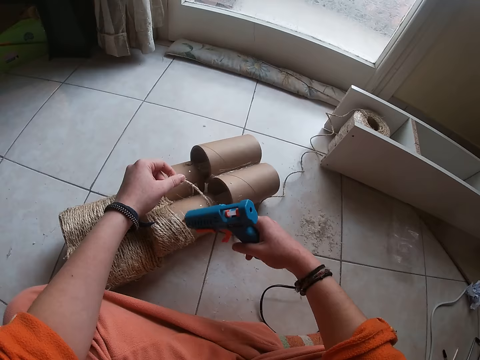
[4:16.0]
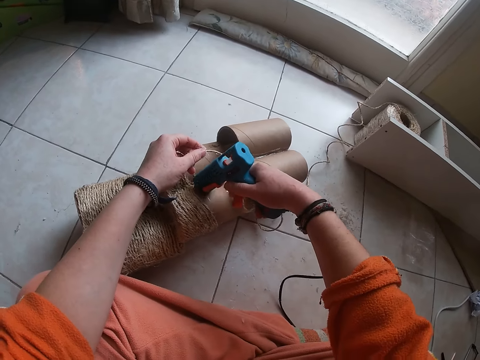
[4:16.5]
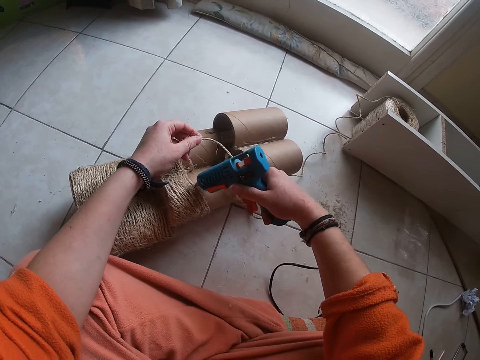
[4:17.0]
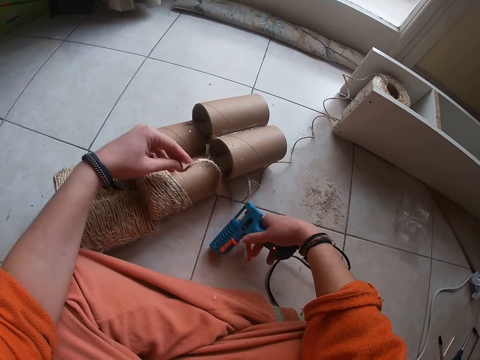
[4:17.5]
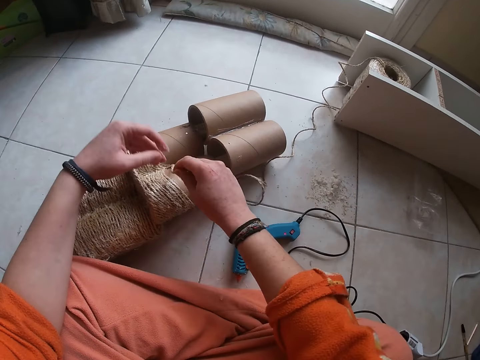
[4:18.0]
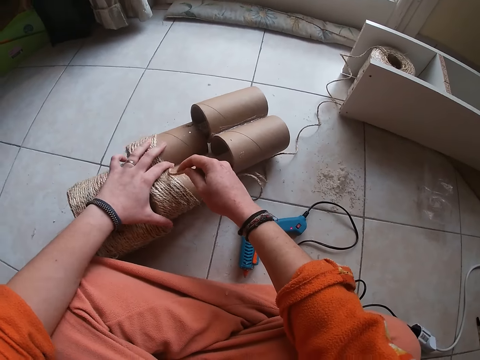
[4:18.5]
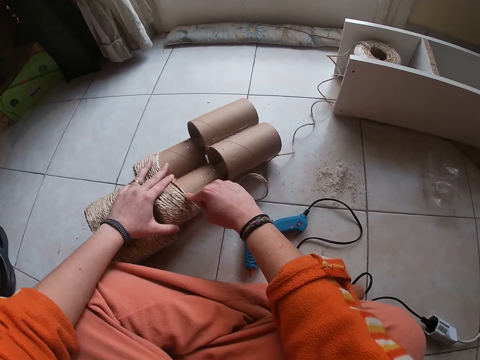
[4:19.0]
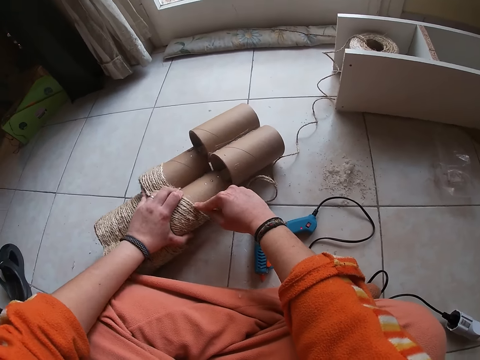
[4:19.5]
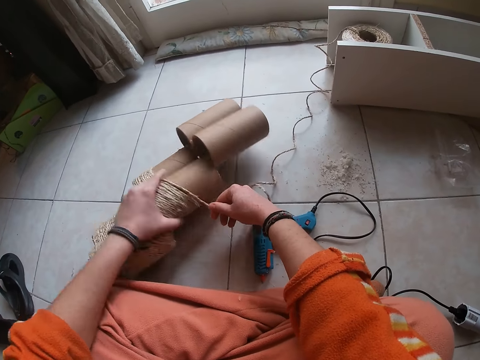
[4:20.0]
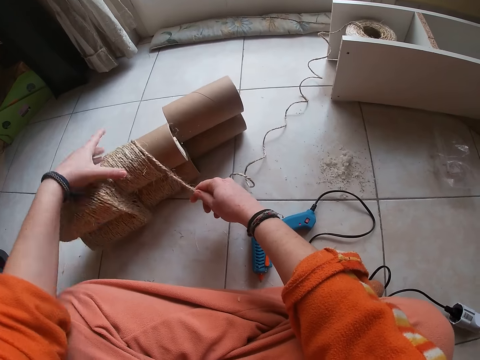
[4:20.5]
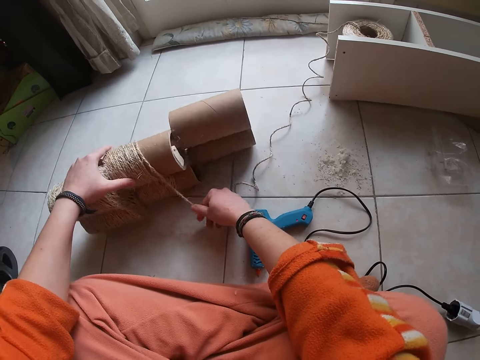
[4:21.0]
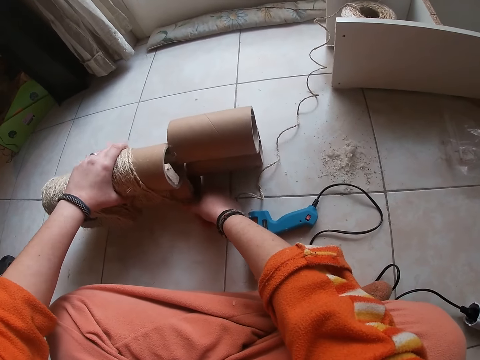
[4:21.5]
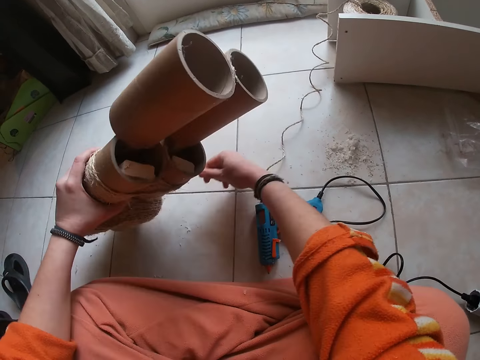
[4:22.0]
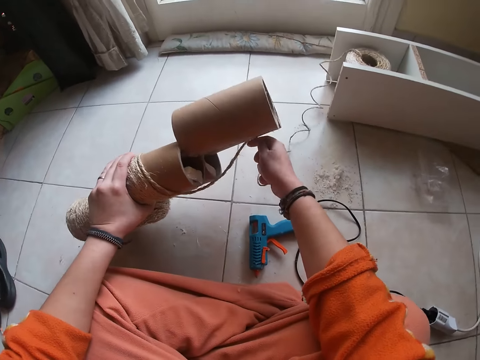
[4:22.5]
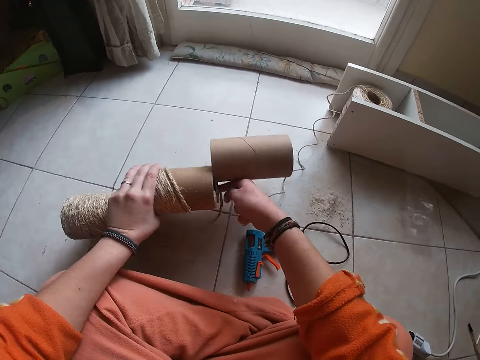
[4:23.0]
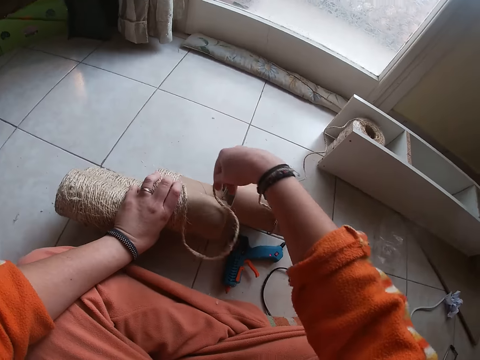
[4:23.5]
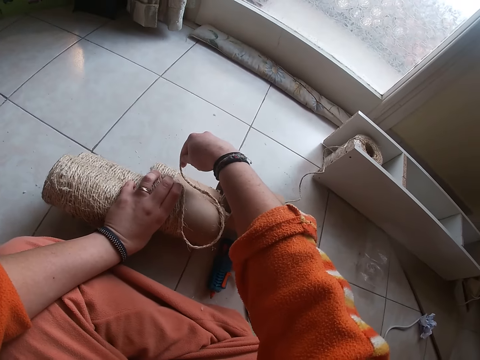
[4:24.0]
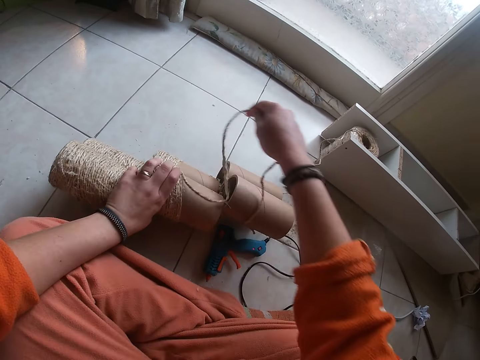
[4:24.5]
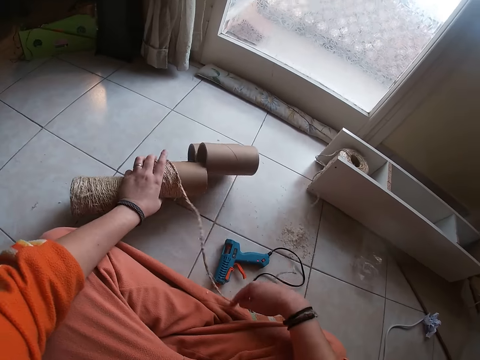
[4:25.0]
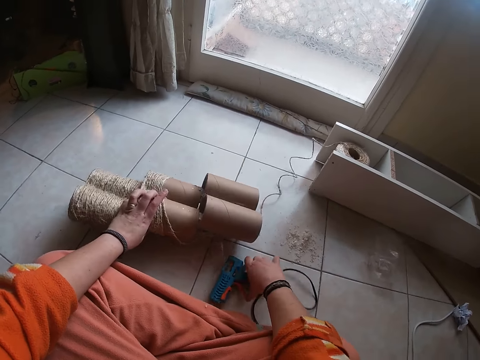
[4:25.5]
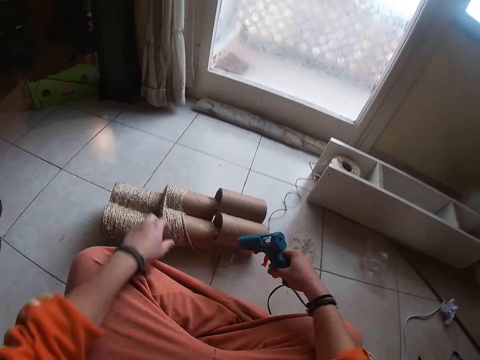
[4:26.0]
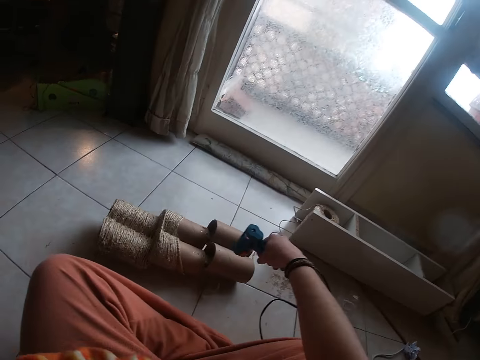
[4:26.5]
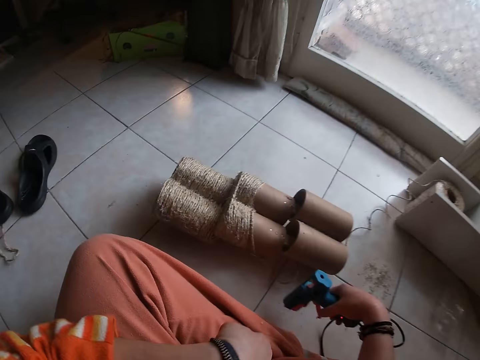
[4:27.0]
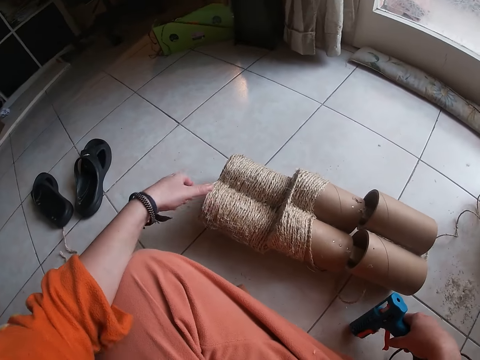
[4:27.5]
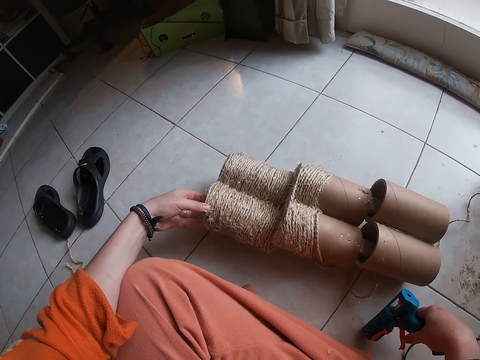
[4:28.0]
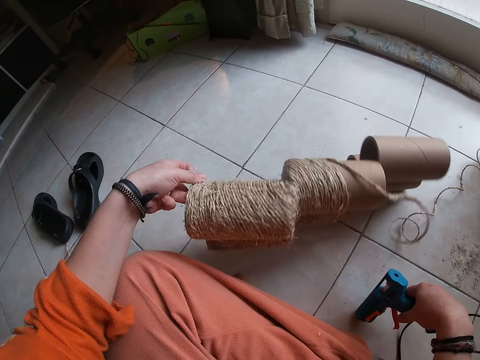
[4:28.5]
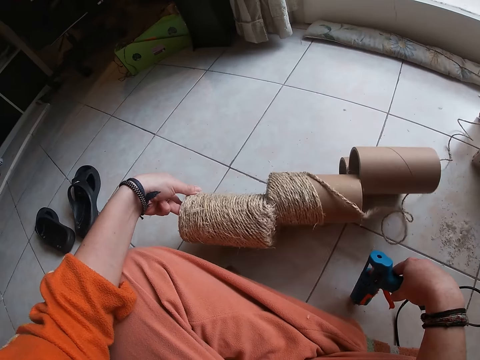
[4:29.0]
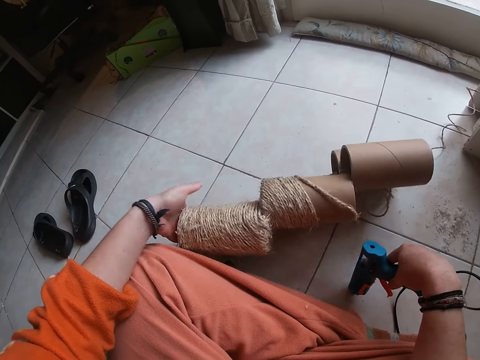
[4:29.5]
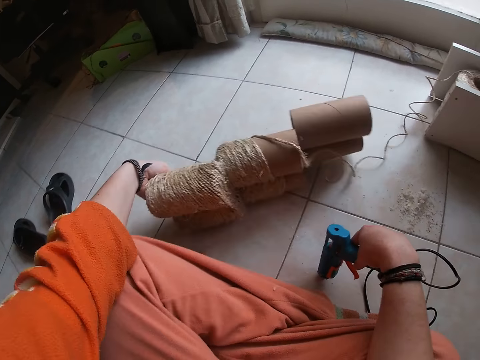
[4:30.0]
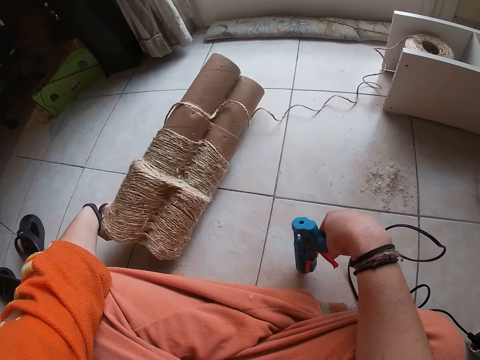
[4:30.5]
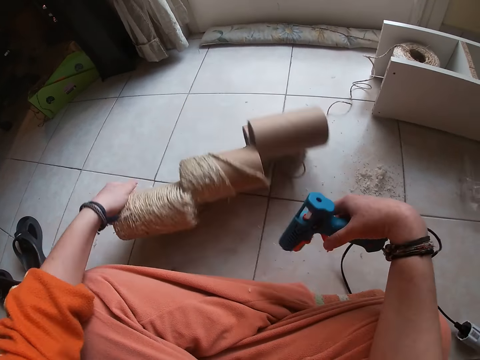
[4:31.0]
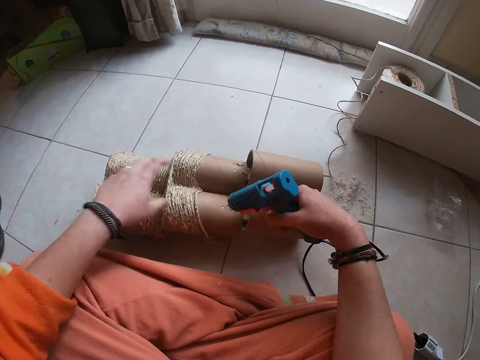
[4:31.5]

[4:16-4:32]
The camera wearer picks up the hot glue gun on the floor with her right hand. She applies the hot glue gun to the thread reel with her right hand. She drops the hot glue gun on the floor with her right hand. She adjusts the cotton cord with both hands. She places the thread on the thread reel with her right hand. She rotates the thread reel on the floor with her left hand. She places the thread on the thread reel with her right hand. She removes her right hand from the thread. She picks up the hot glue gun on the floor with her right hand. She removes her left hand from the thread reel on the floor. She adjusts her right hand sleeve with her left hand. She places the glue gun on the floor. She adjusts the cotton cord with the left hand. She picks up the thread reel on the floor with her left hand.

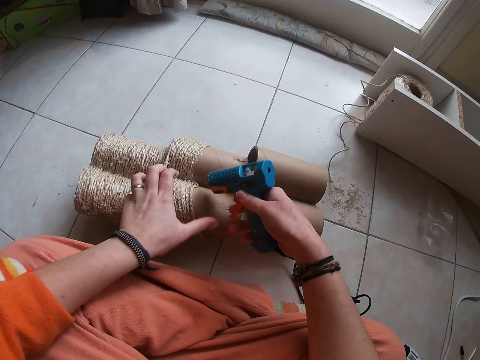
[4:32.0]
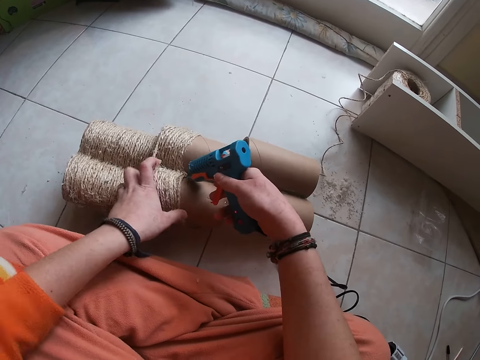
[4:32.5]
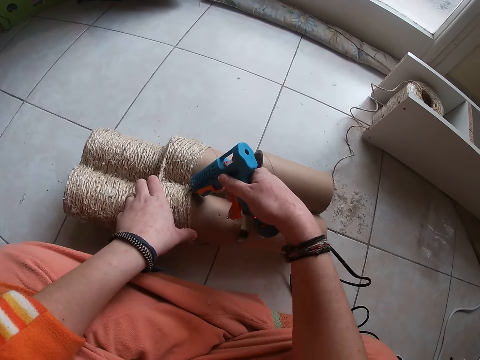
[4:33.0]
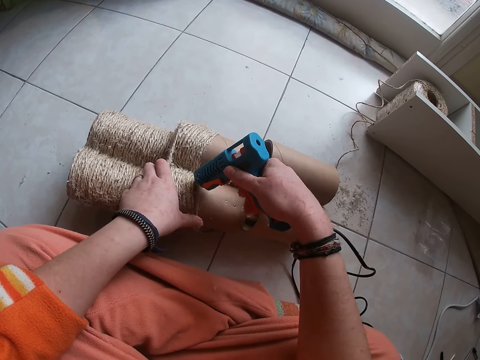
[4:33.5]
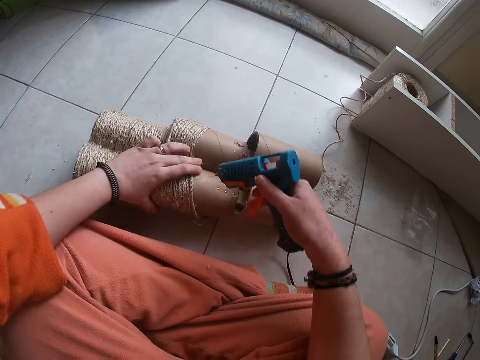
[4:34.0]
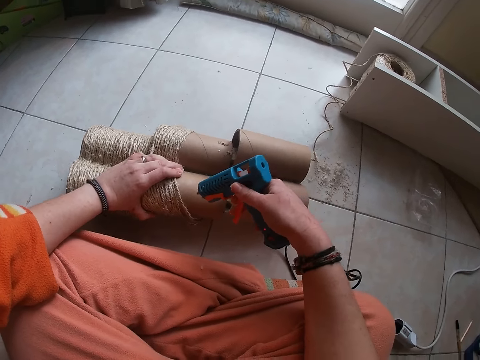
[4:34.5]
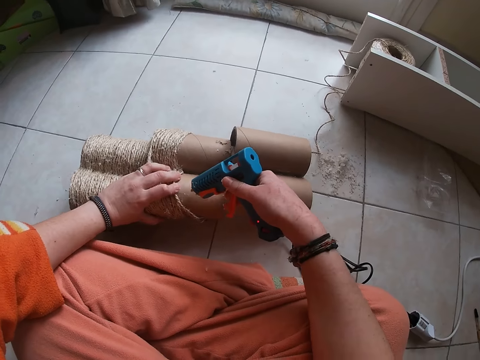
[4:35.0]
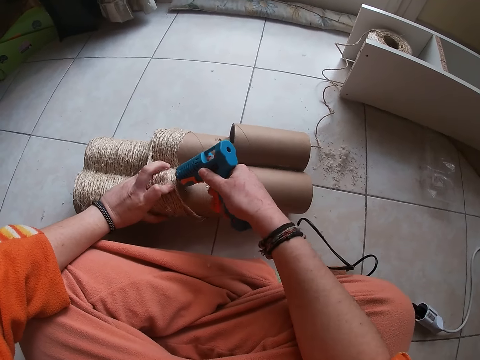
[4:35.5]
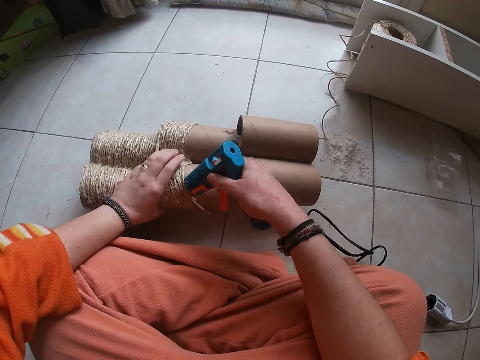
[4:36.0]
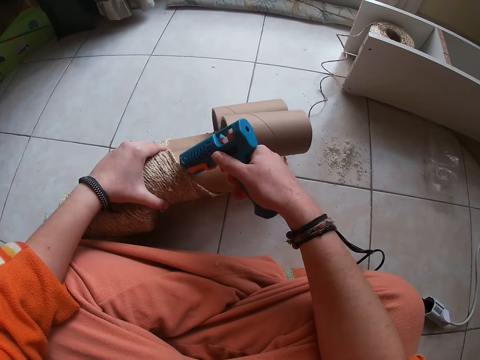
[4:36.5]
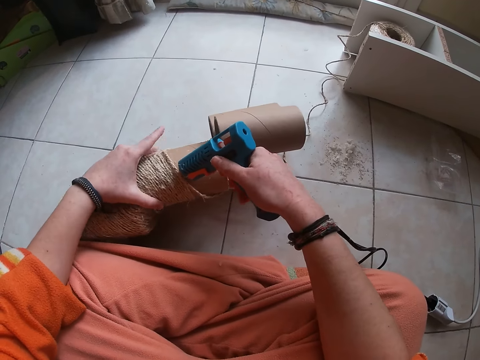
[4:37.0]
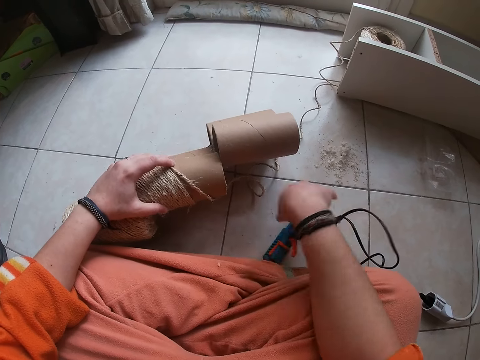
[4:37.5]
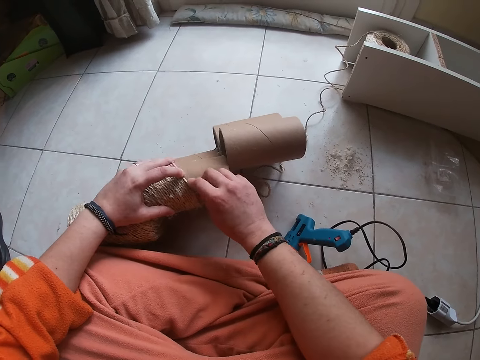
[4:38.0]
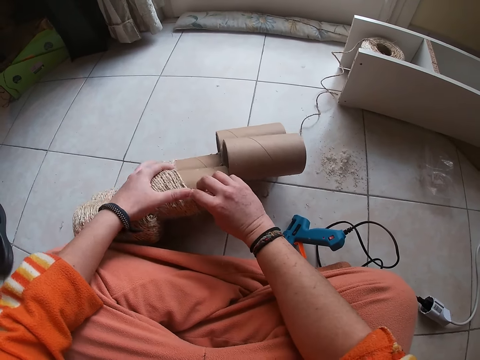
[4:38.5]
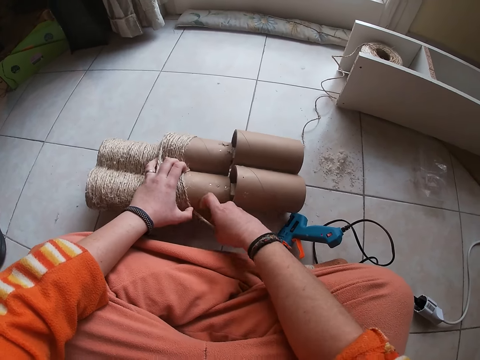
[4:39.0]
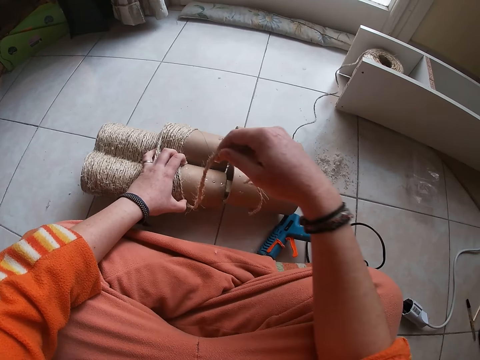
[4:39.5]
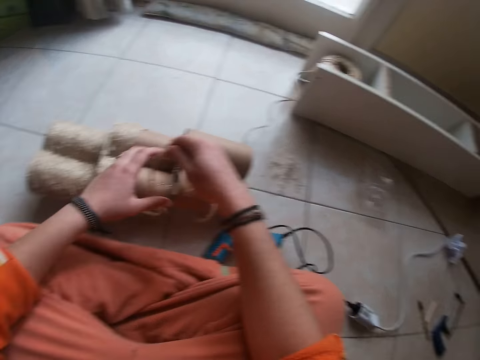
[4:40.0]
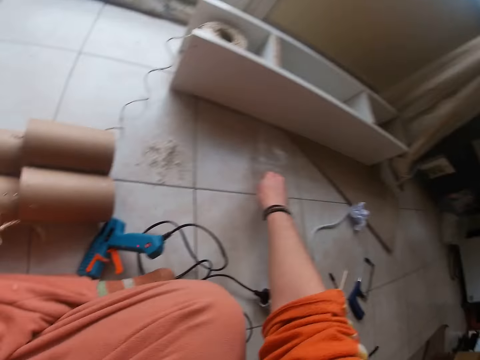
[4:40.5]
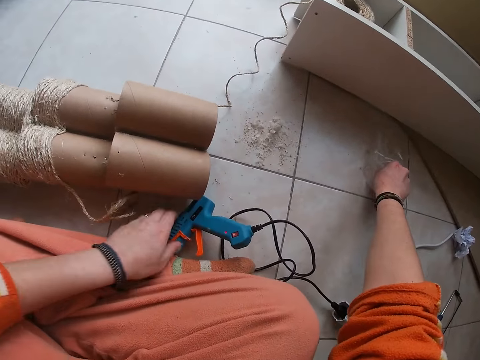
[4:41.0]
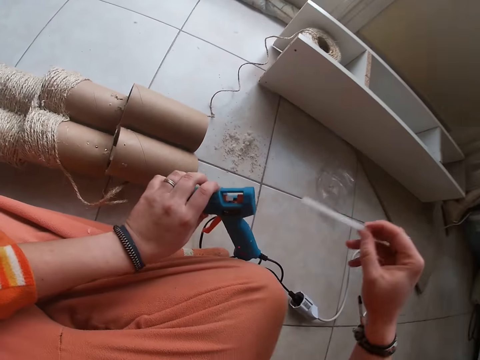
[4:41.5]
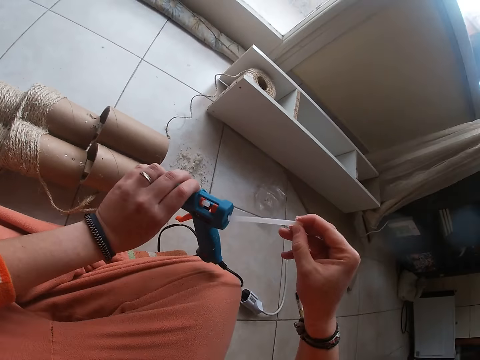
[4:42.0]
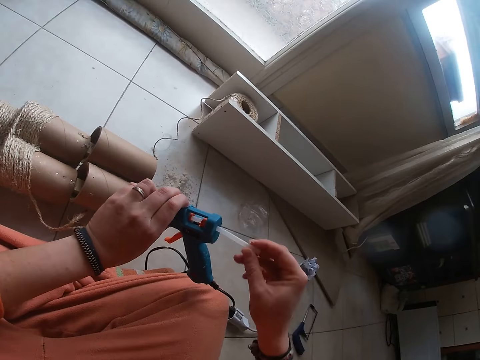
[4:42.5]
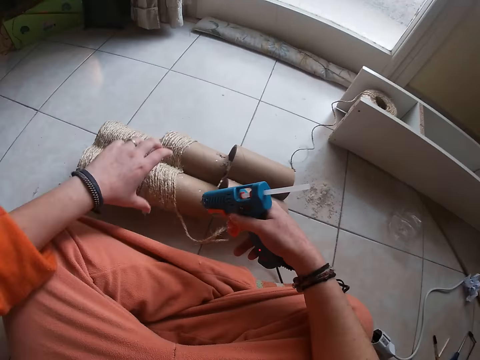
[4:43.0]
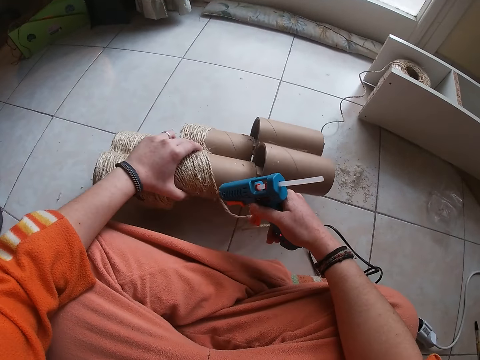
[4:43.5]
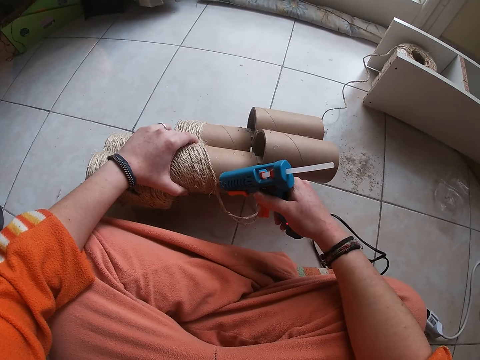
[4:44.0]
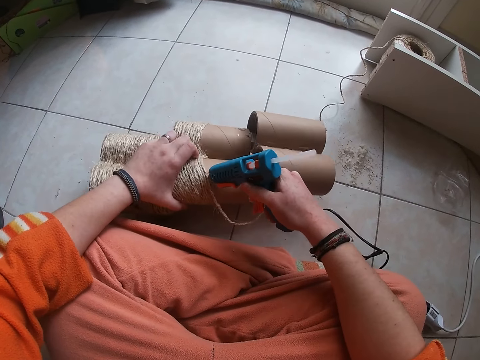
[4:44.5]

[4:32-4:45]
The camera wearer applies the hot glue gun to the thread reel with her right hand. She drops the hot glue gun on the floor with her right hand. She adjusts the cotton cord with both hands. She places the thread on the thread reel with her right hand. She removes her right hand from the thread. She removes her left hand from the thread reel on the floor. She picks the hot glue gun on the floor with her left hand. She picks a stick of glue from a nylon on the floor with her right hand. She puts the glue inside the hot glue gun in her left hand with her right hand. She passes the hot glue gun to her right hand with her left hand. She holds the thread reel on the floor with her left hand. She applies the hot glue gun to the thread reel with her right hand.
